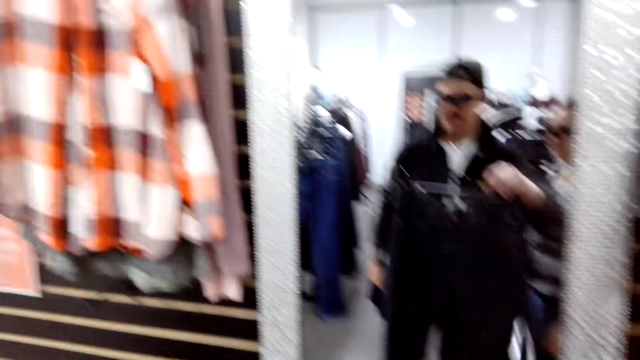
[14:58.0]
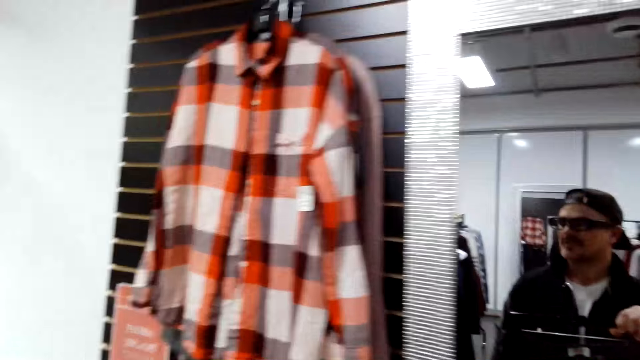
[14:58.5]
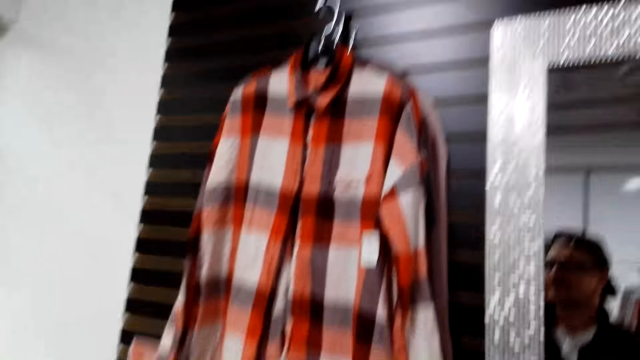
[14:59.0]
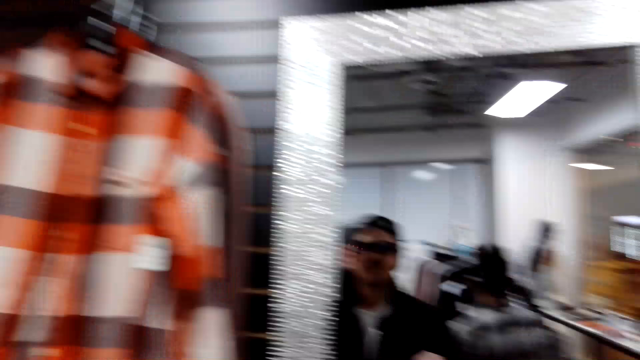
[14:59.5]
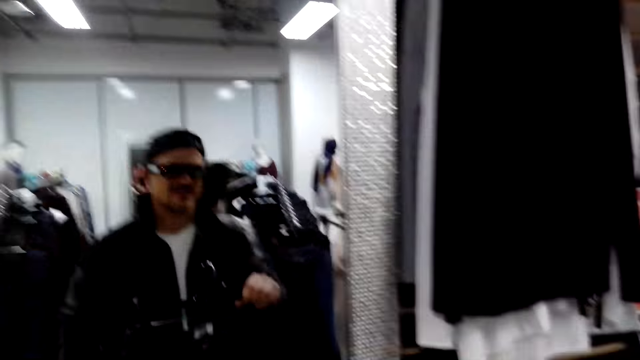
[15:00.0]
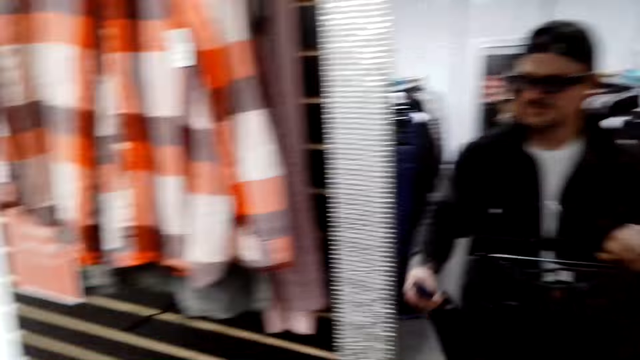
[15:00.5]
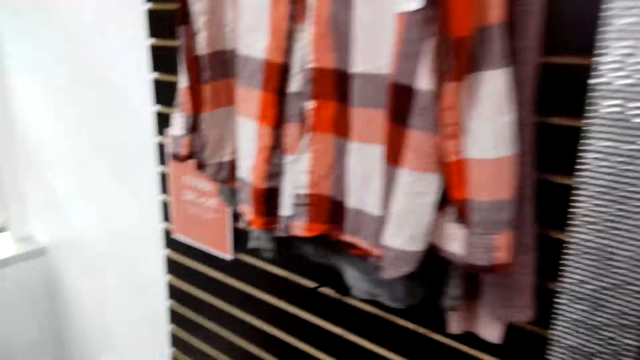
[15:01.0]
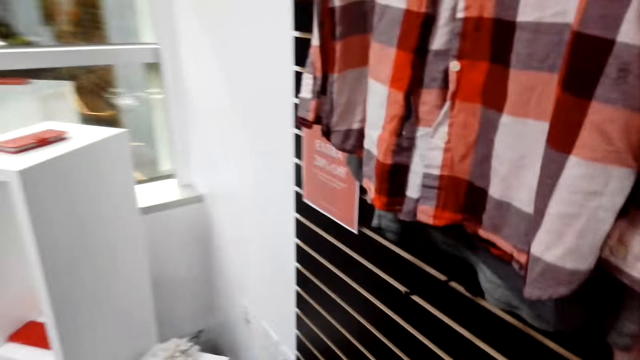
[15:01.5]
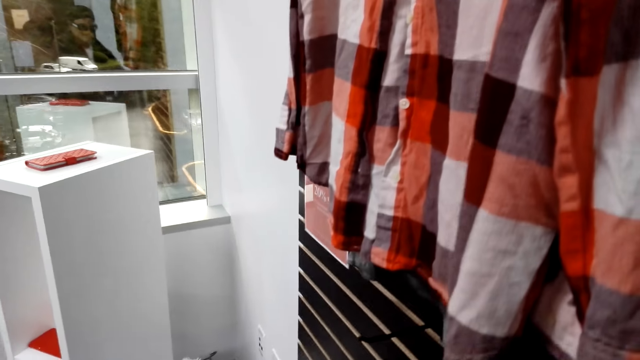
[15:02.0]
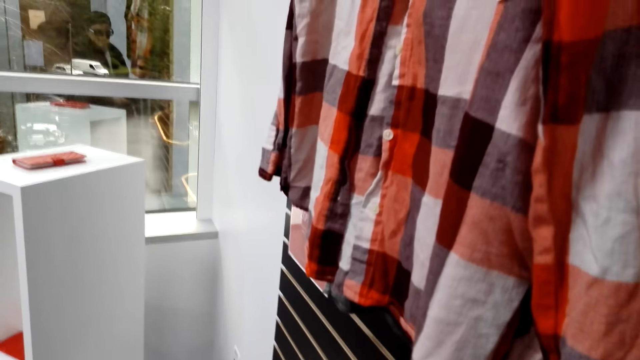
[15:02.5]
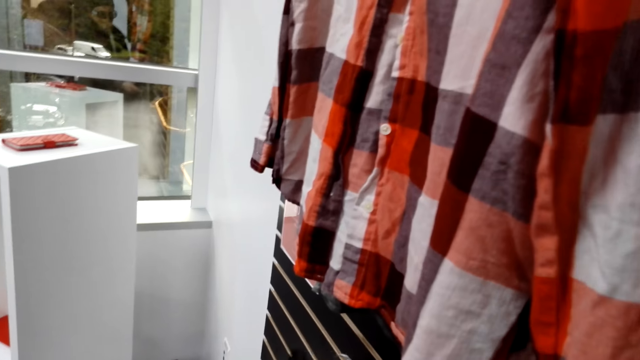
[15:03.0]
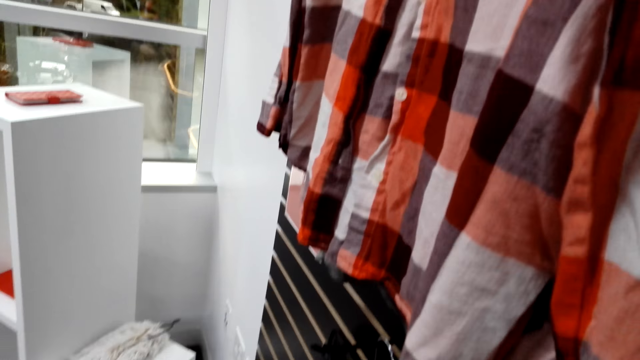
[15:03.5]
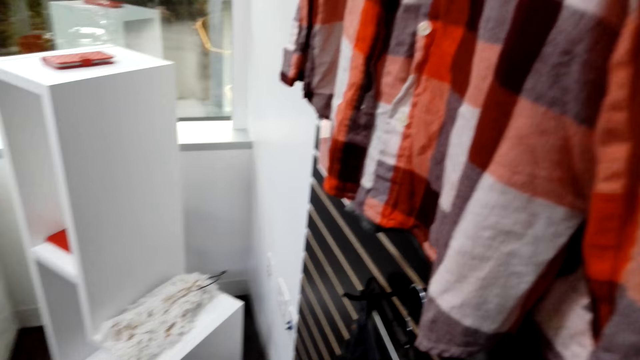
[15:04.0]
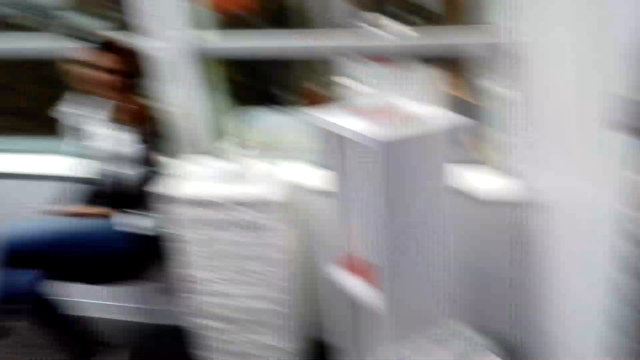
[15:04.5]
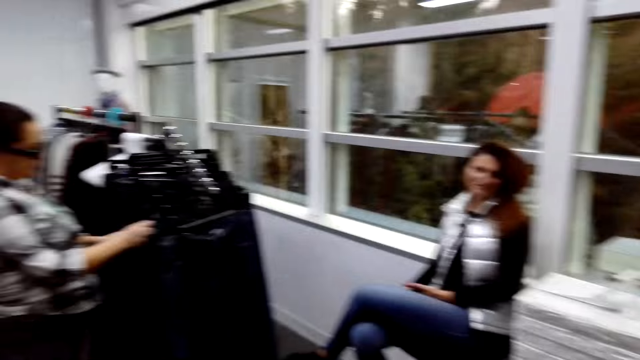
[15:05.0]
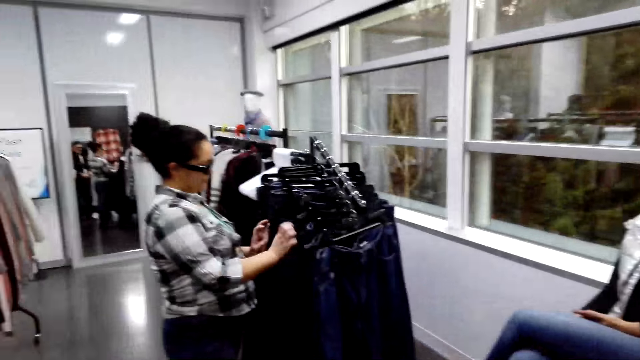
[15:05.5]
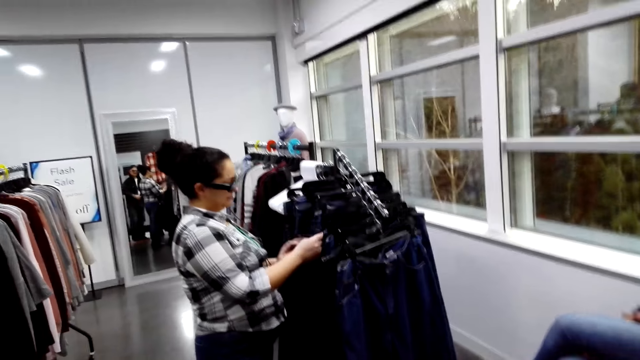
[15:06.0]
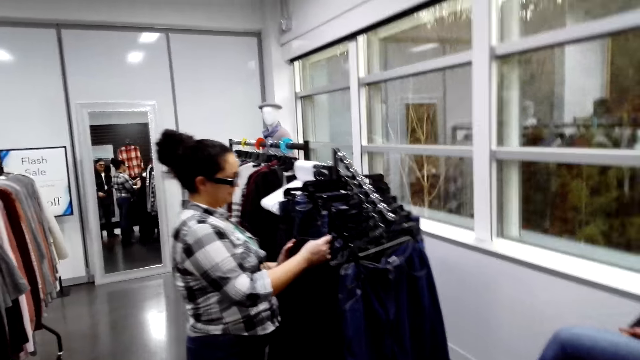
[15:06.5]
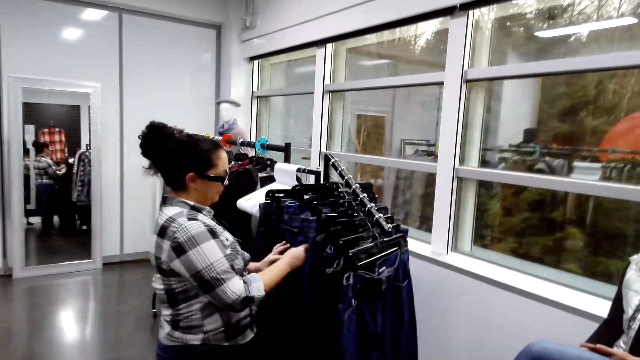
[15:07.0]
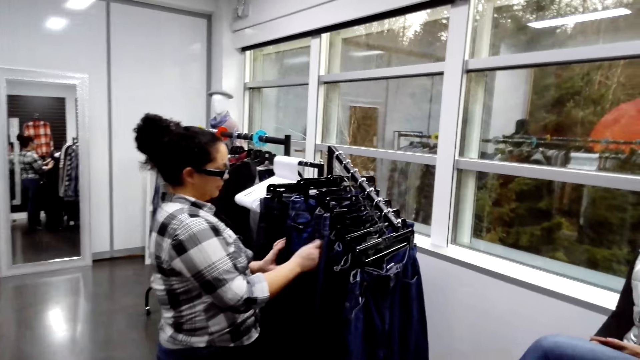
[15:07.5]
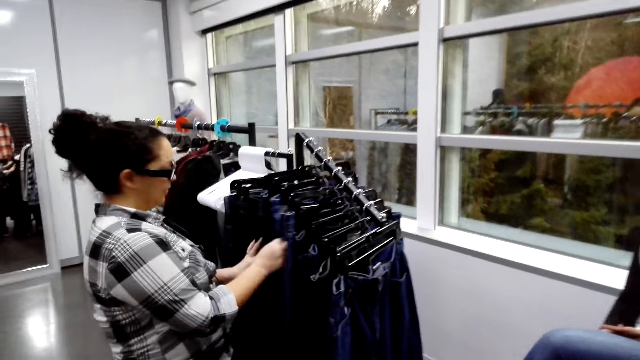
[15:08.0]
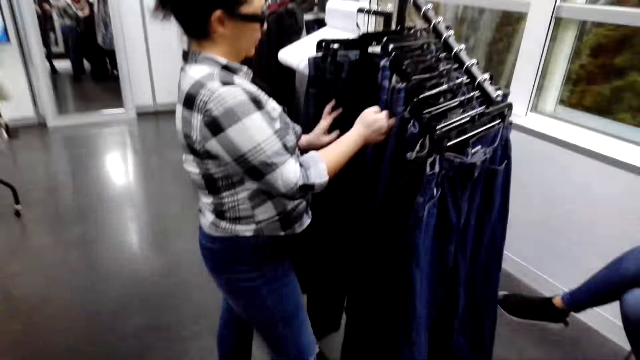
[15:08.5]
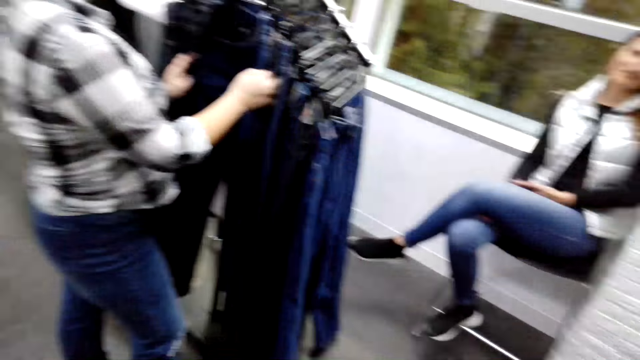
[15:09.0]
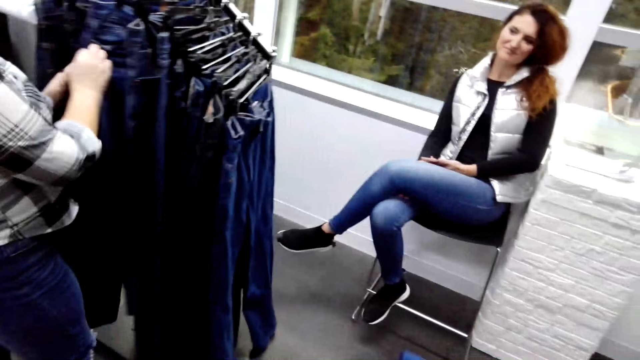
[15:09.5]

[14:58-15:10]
The camera wearer looks around. They look in the mirror. They hang back the trouser. A person touches other trousers on the cloth rack.

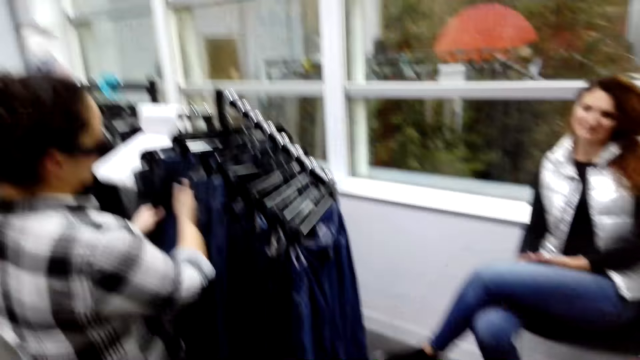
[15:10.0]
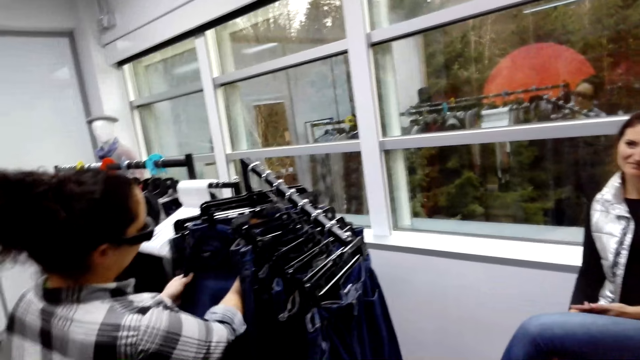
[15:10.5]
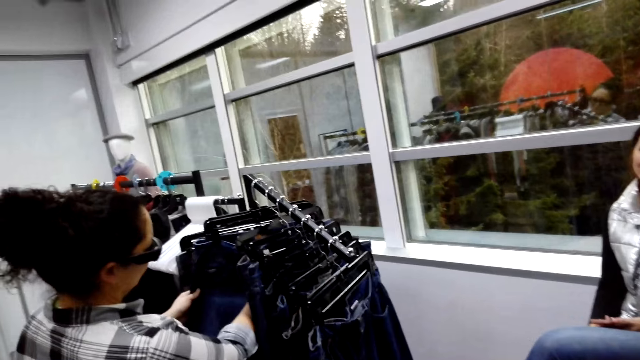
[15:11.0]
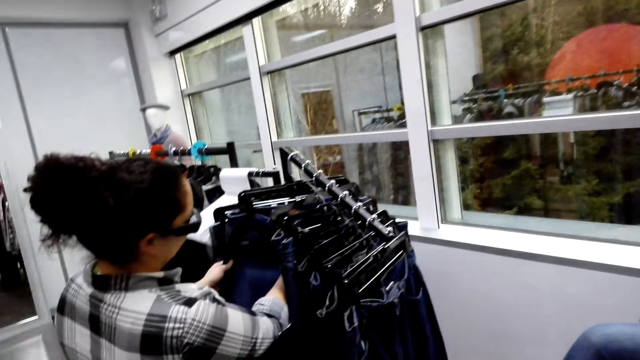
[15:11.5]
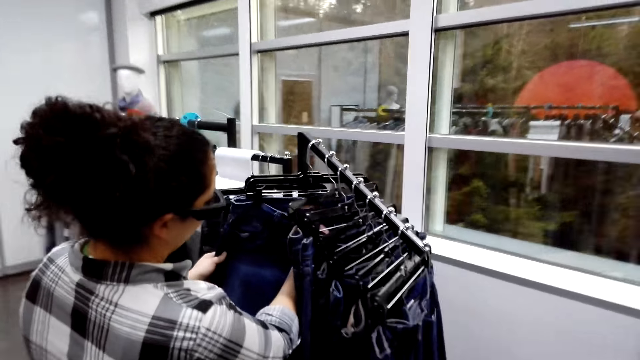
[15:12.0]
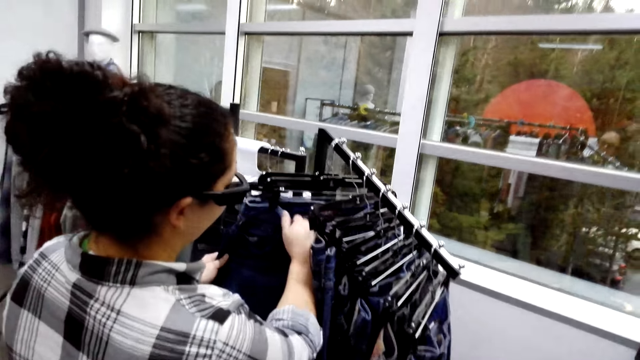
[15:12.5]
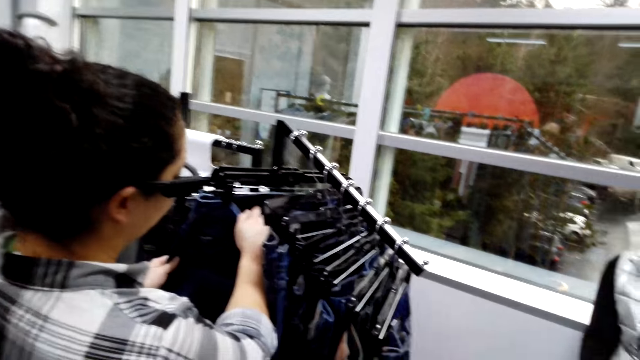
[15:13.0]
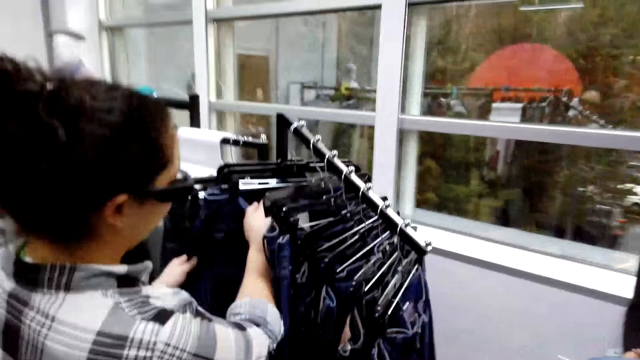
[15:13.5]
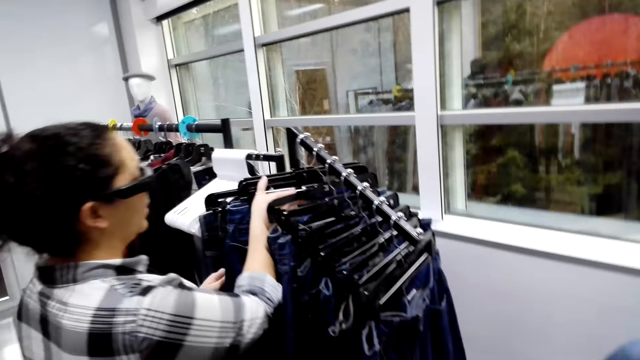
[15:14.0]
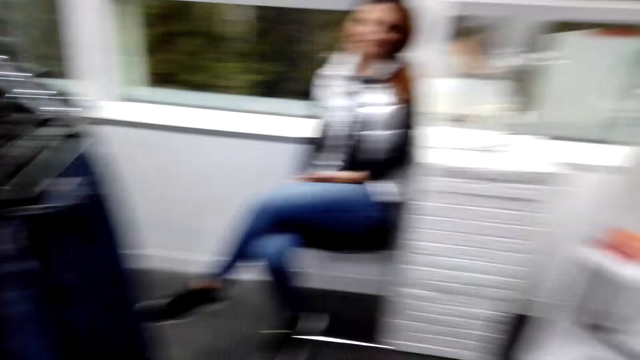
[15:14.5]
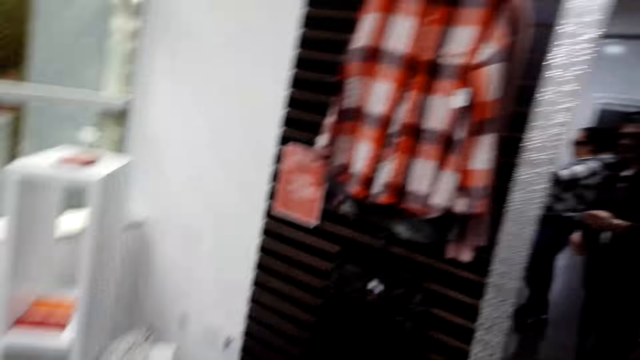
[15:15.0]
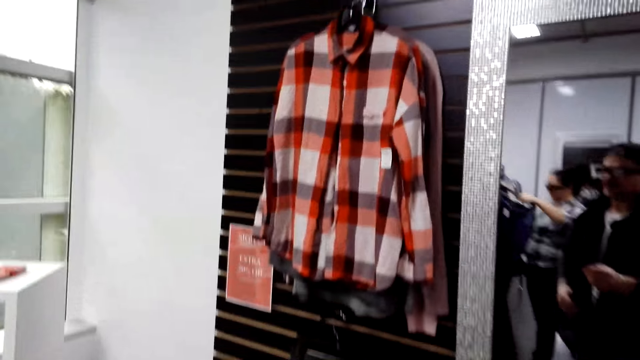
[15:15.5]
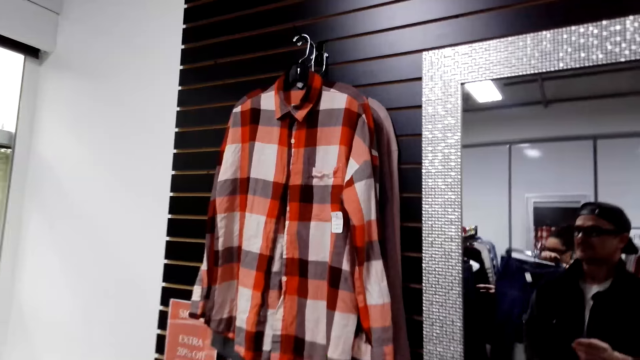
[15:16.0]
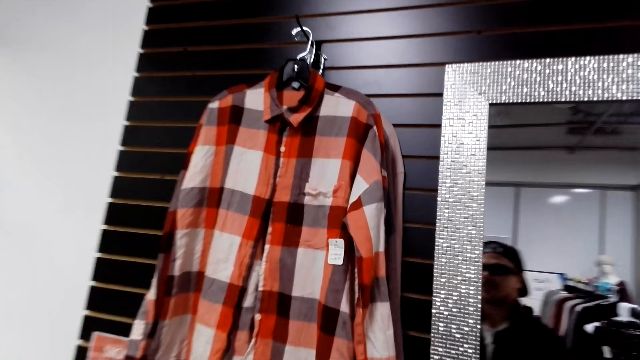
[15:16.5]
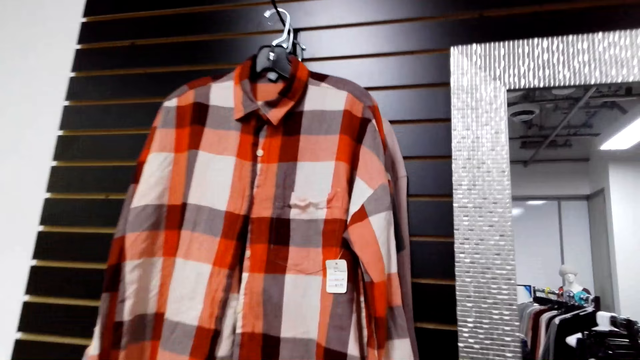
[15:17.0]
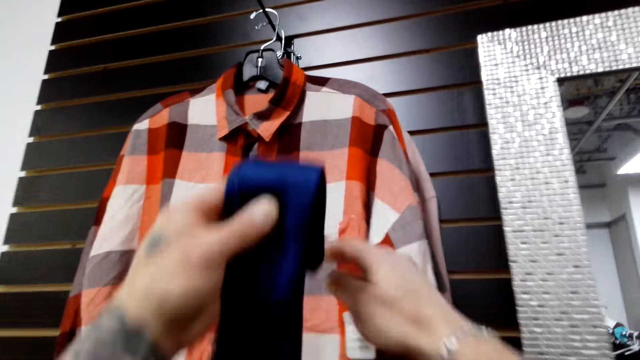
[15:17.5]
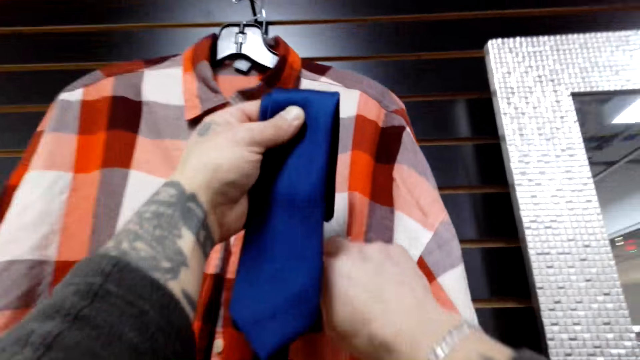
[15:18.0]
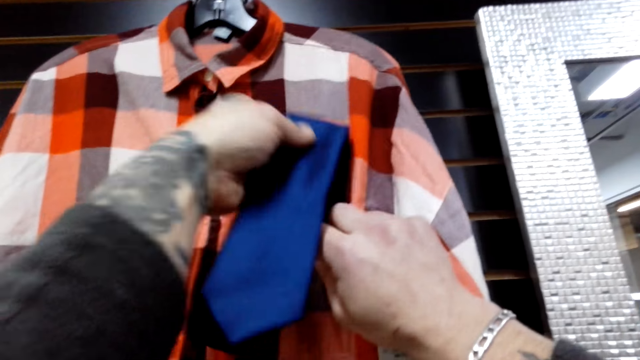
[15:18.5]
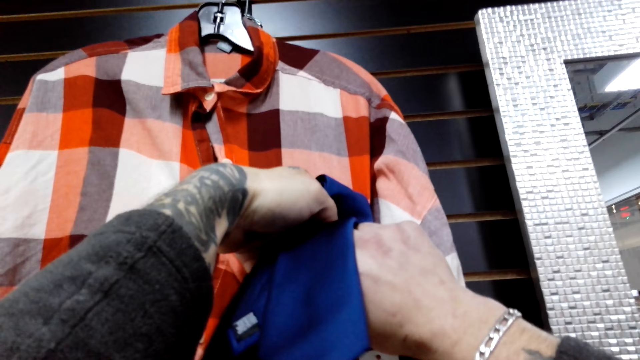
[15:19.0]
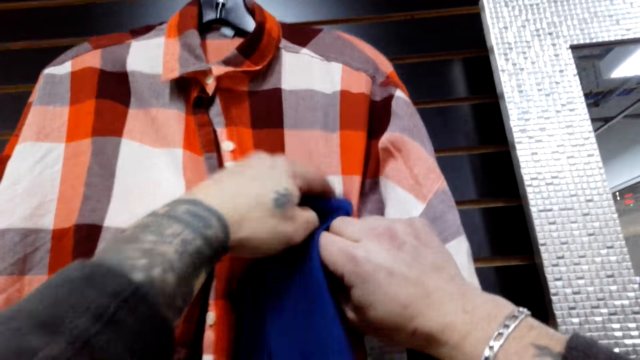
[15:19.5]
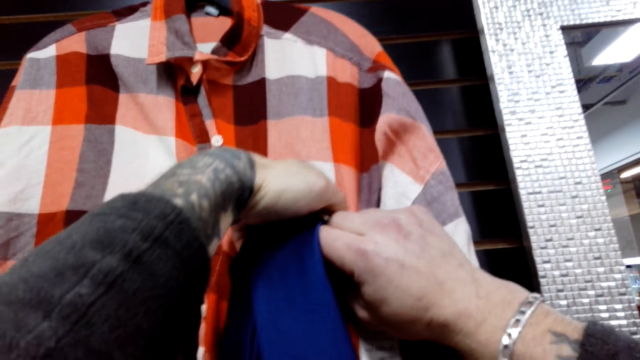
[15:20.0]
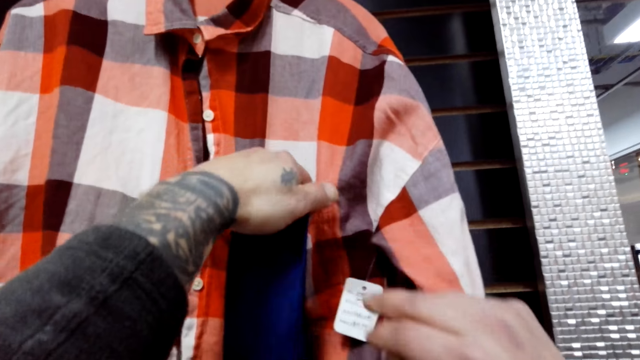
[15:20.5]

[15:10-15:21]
The camera wearer looks on the hanged trousers. They turn around. A person takes out a trouser from the rack. The camera wearer returns the tie on the shirt's pocket.
